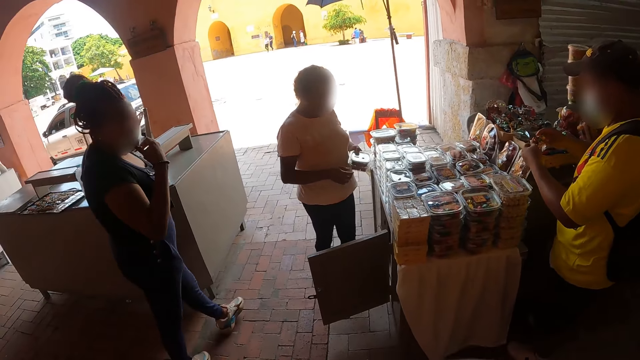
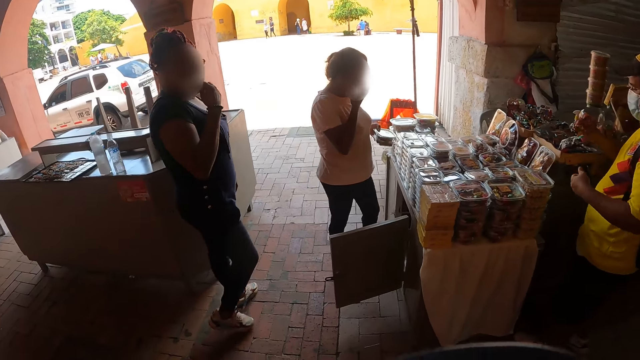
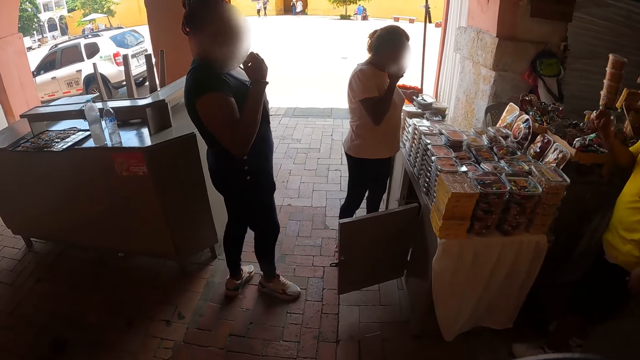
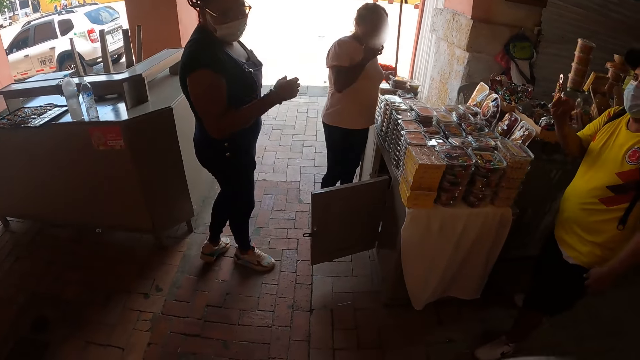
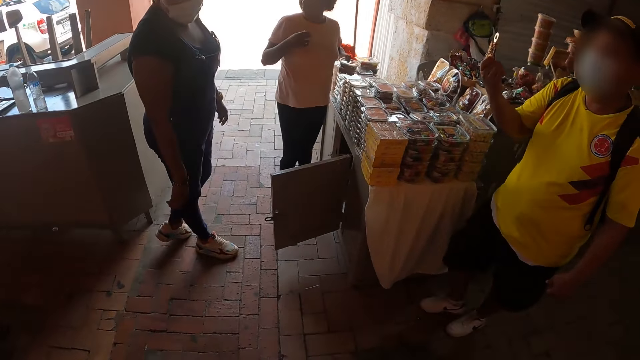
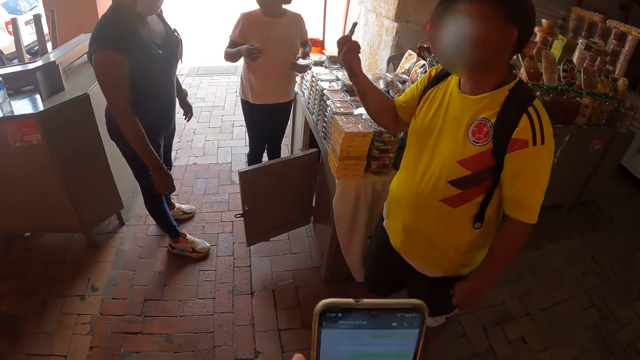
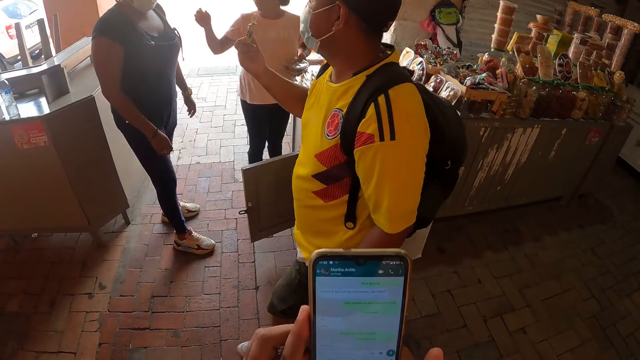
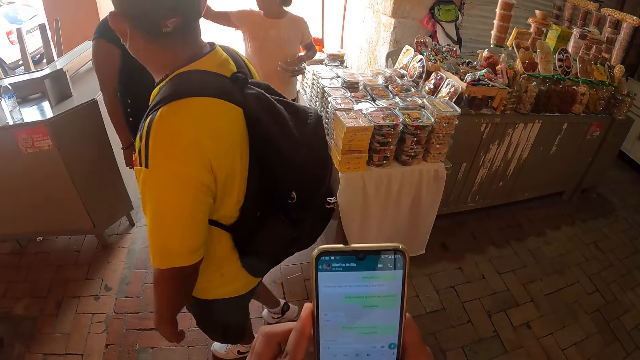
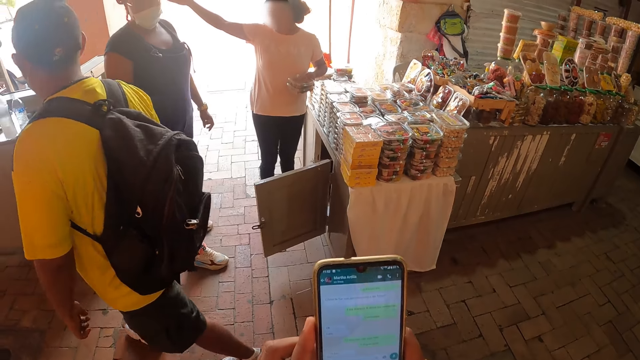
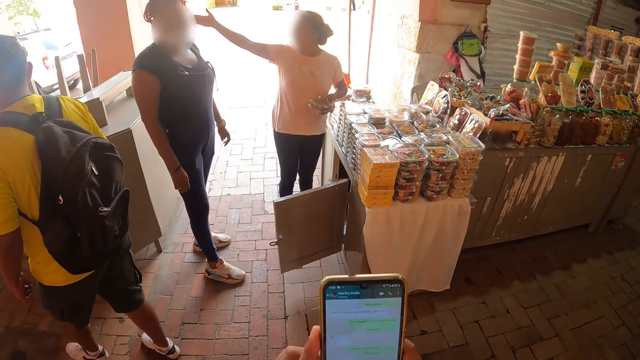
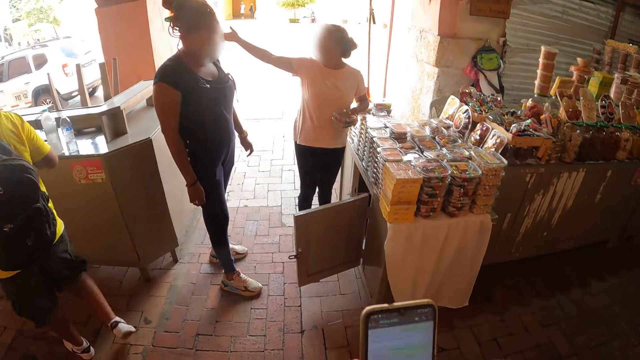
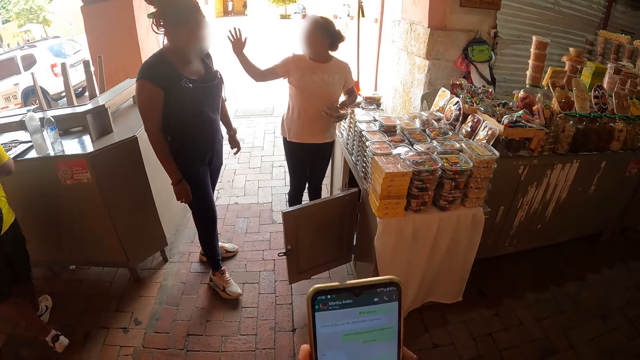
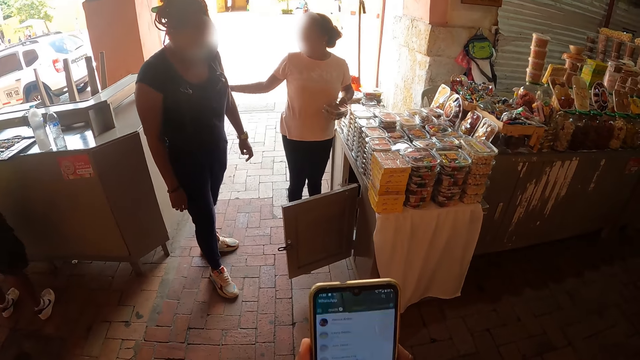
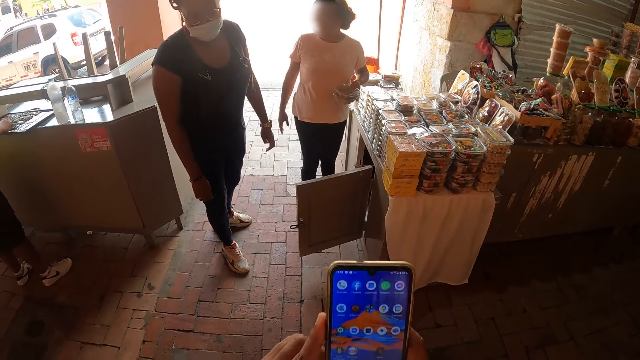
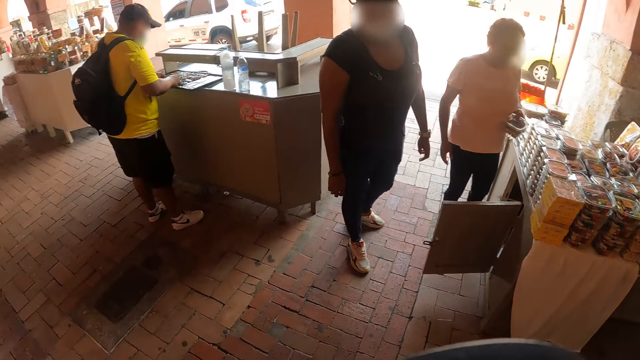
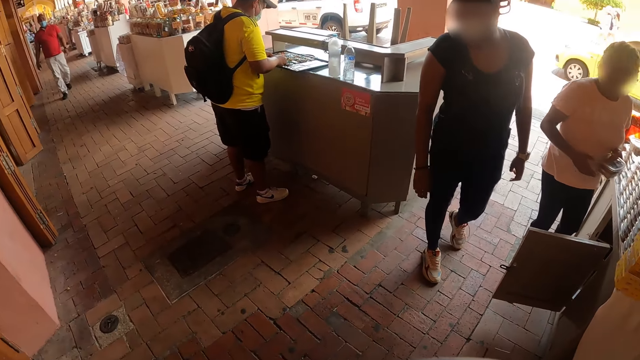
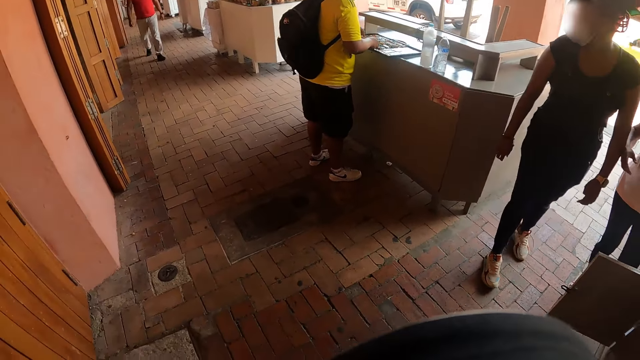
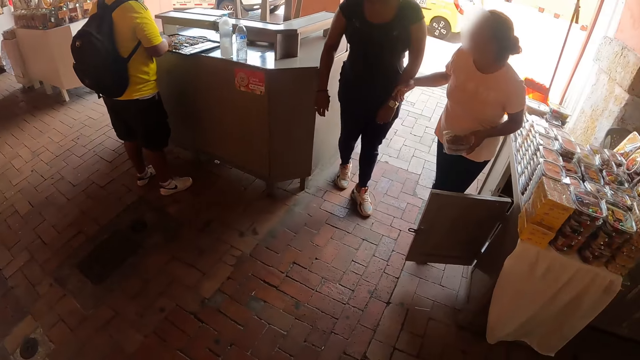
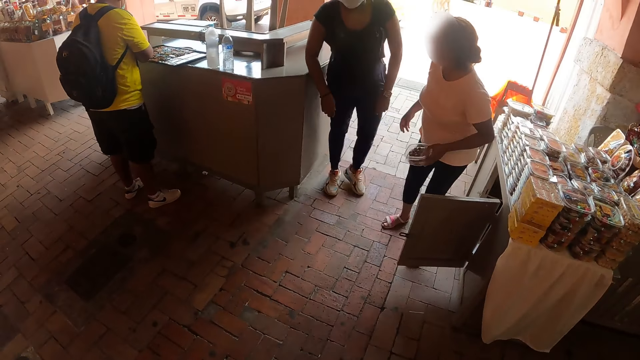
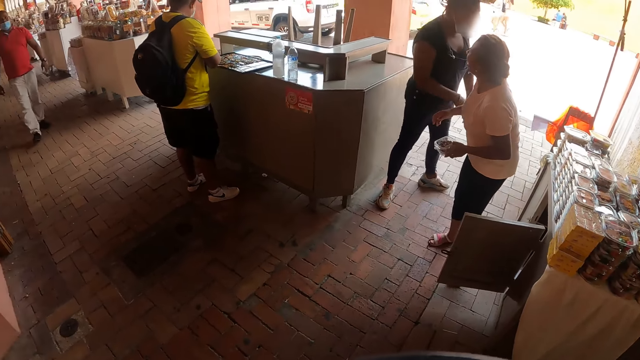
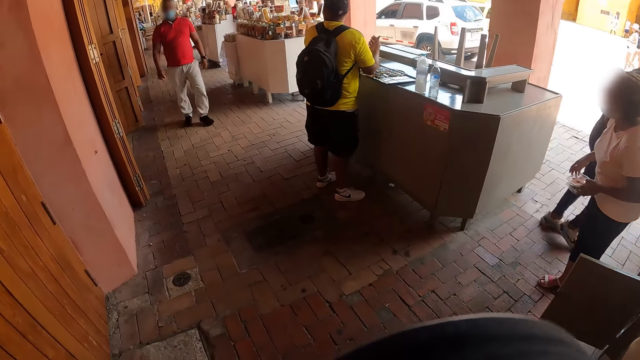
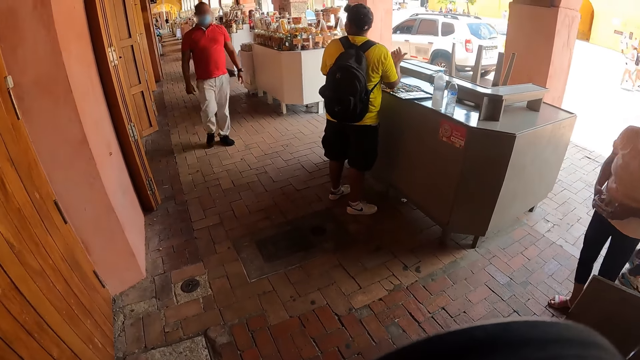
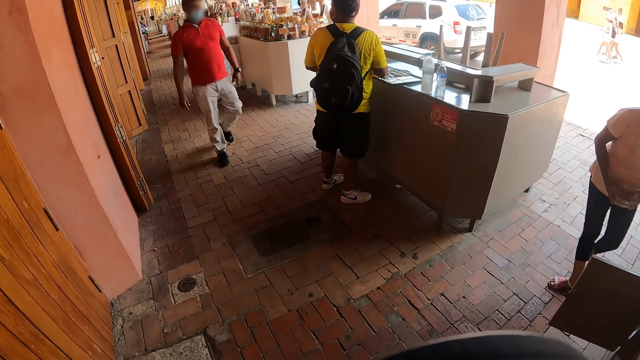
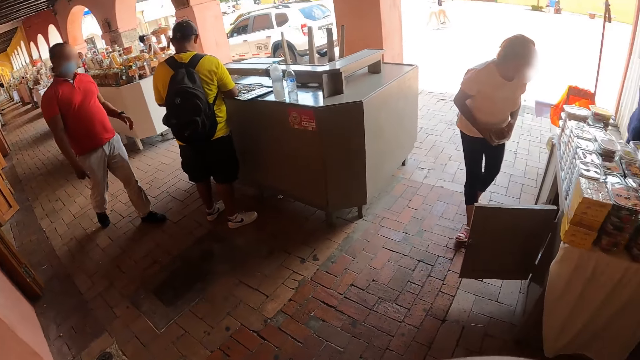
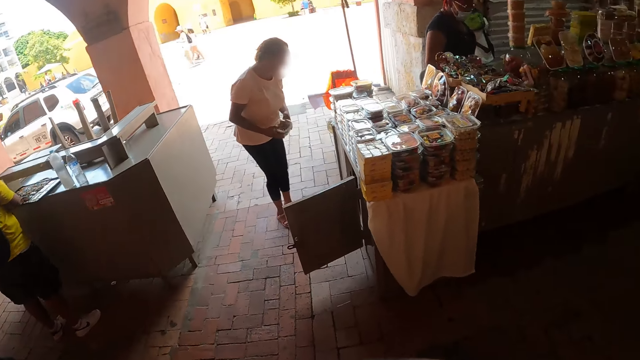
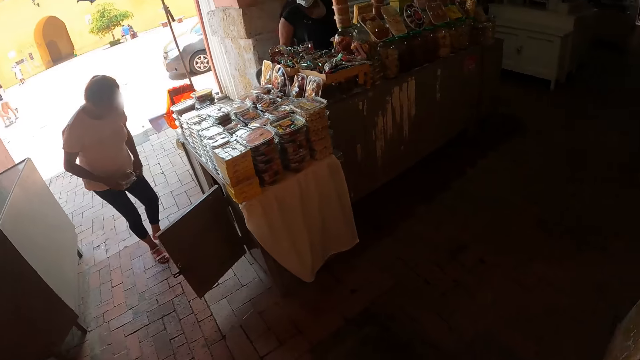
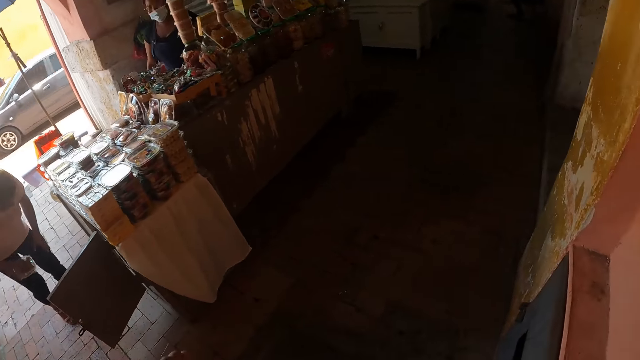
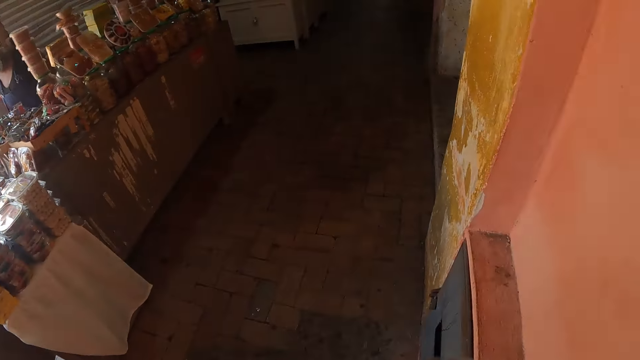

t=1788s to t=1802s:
The camera wearer holds the phone. He operates the phone. He looks around. He moves his left hand.

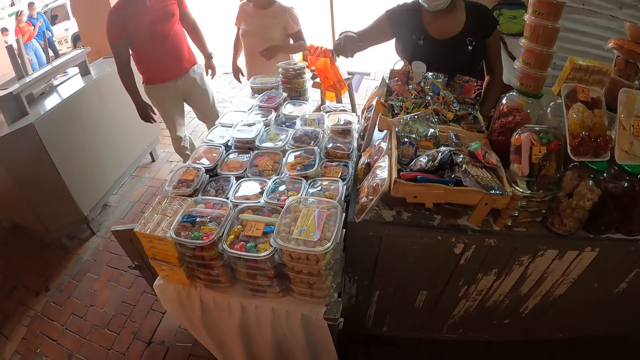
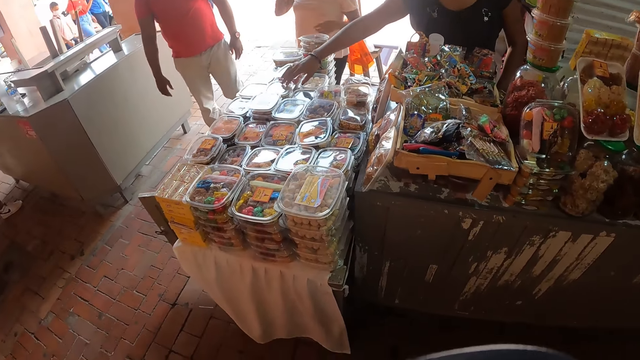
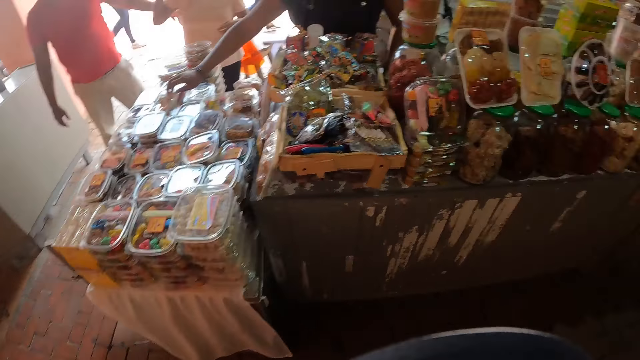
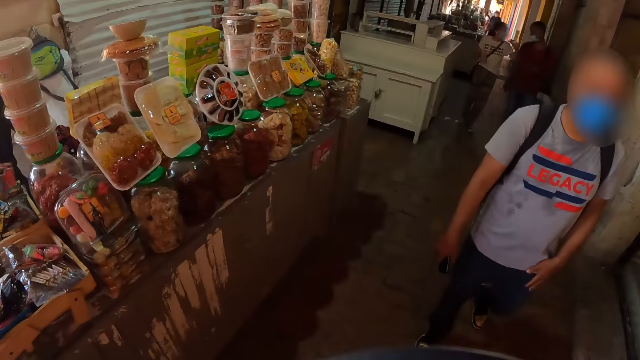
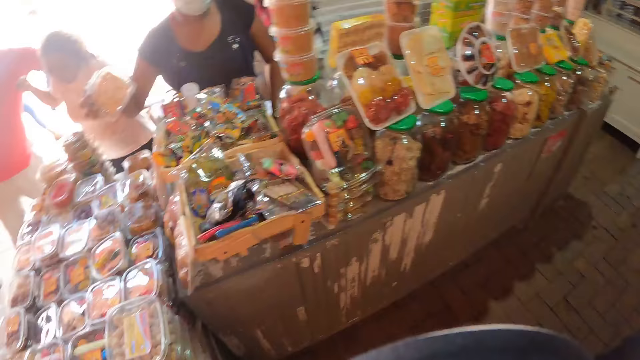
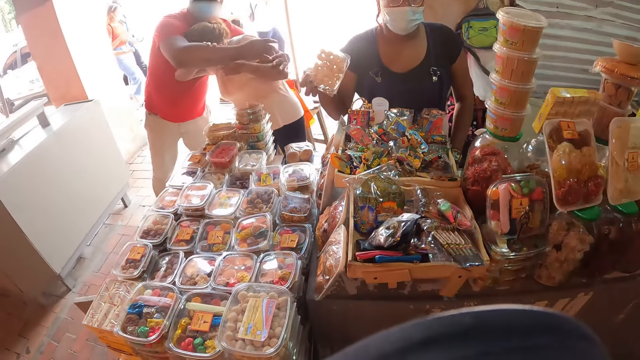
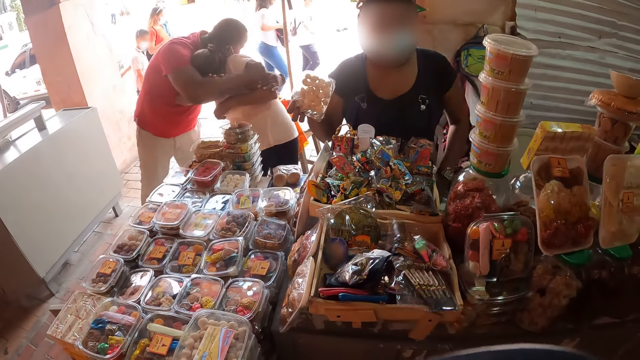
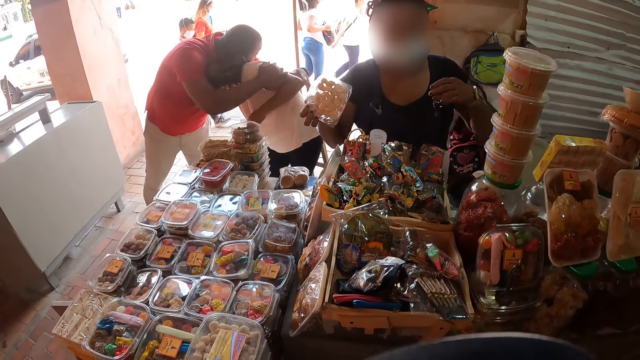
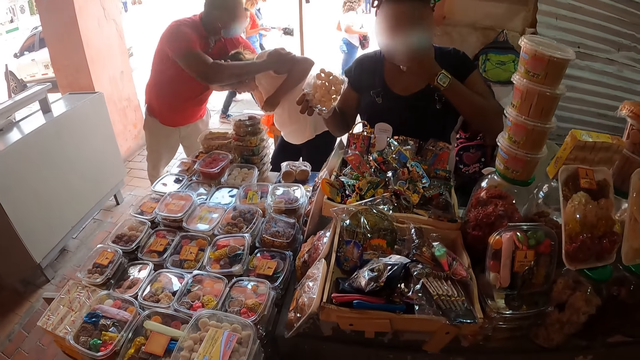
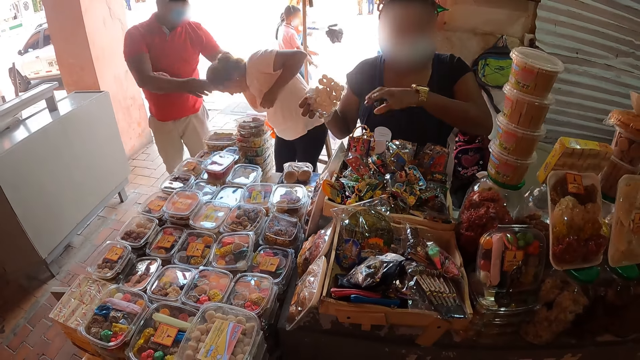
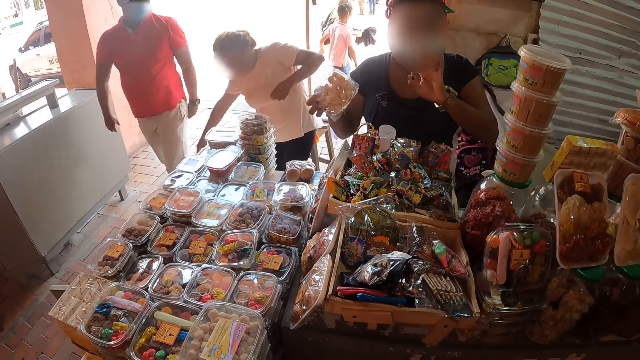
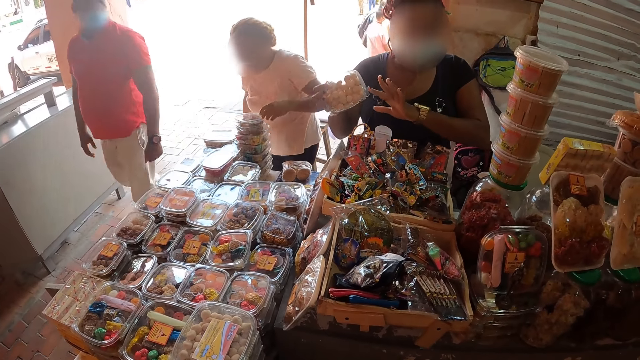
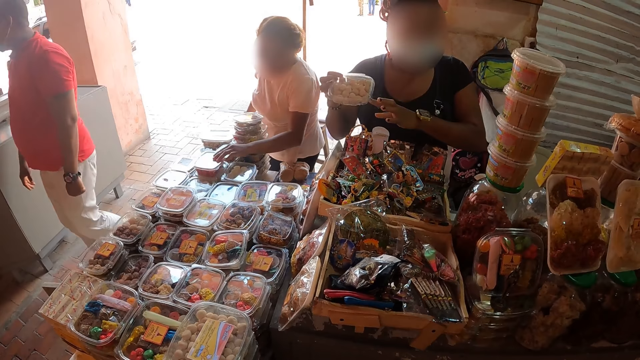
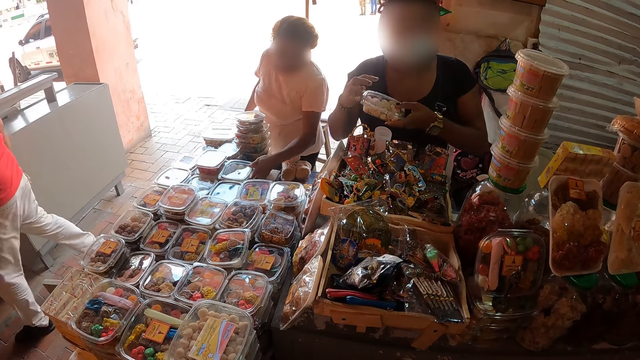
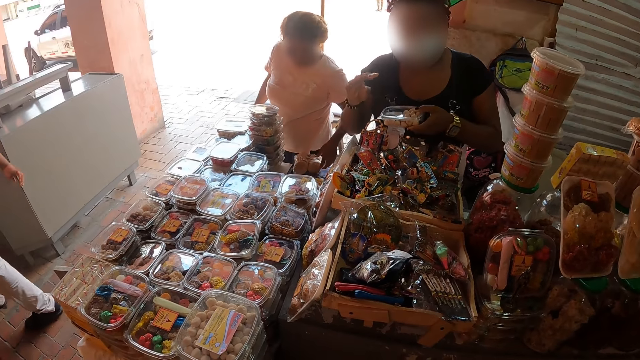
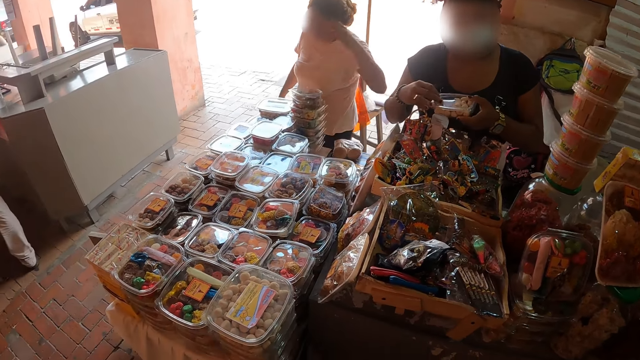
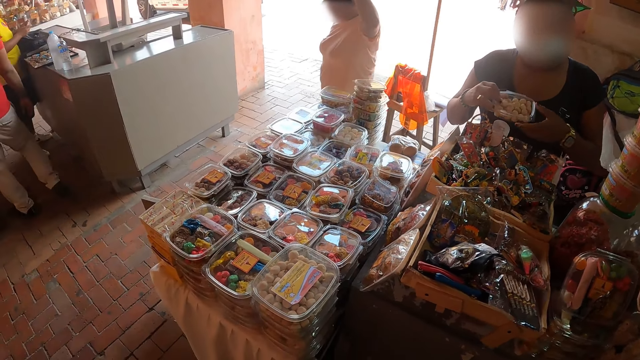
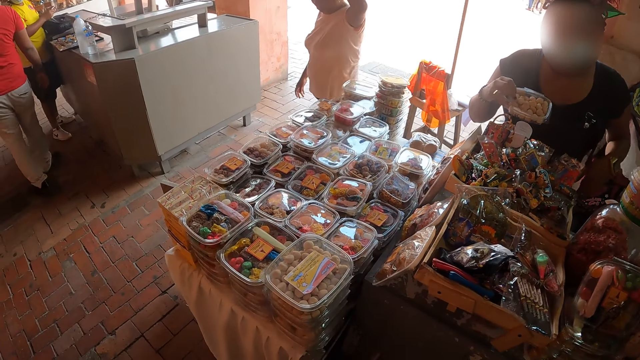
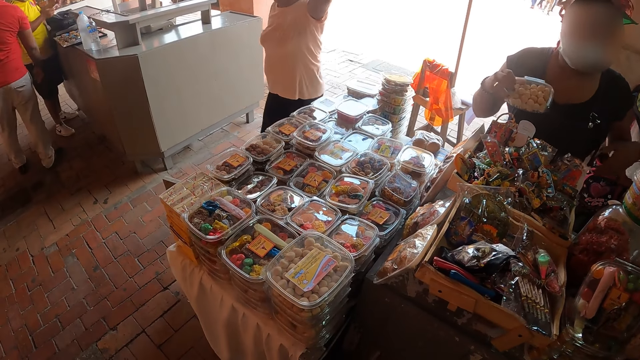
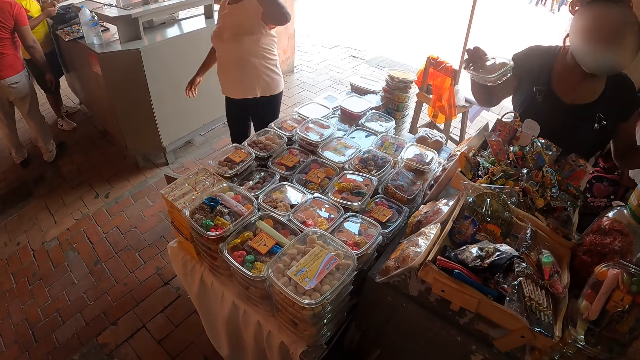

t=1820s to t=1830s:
The camera wearer looks around. They converse with a woman. They look at the woman. They look at the foodstuffs.
